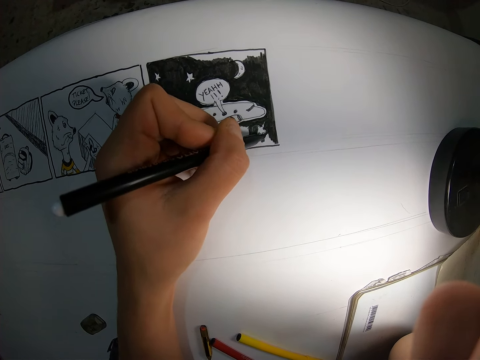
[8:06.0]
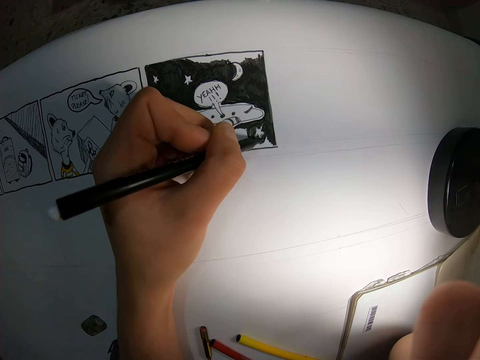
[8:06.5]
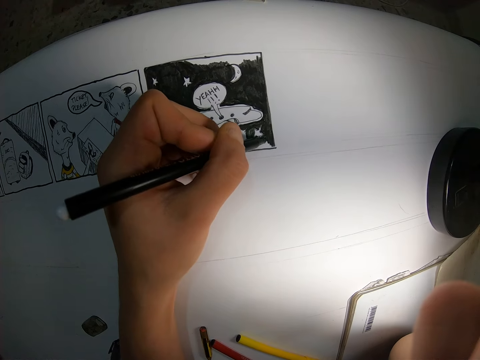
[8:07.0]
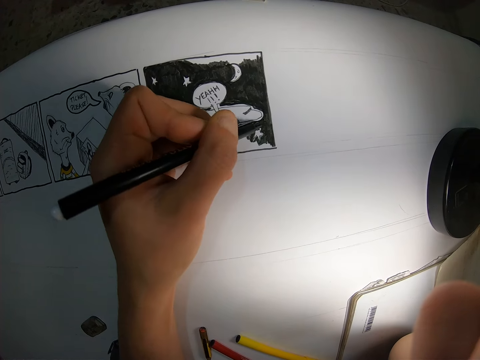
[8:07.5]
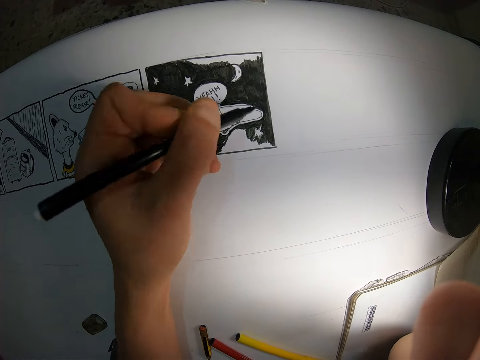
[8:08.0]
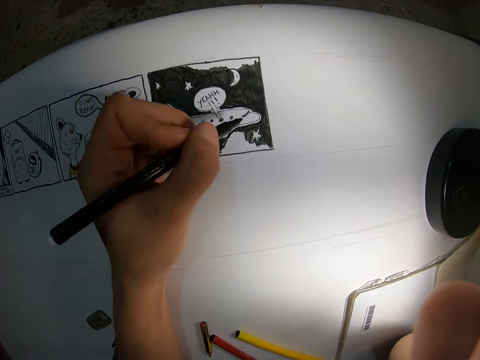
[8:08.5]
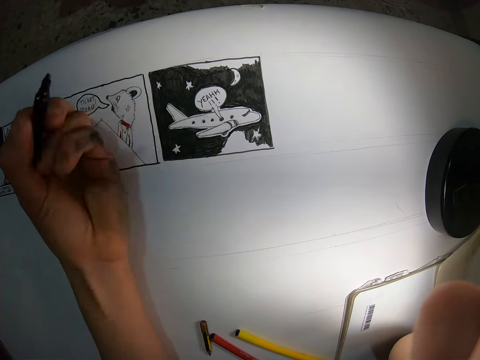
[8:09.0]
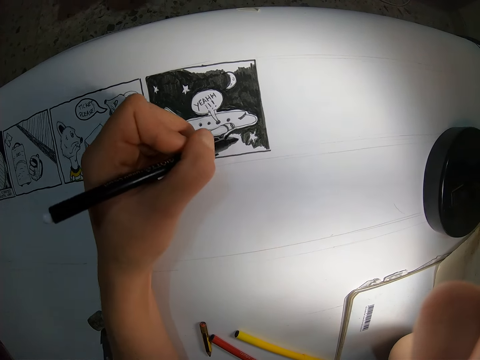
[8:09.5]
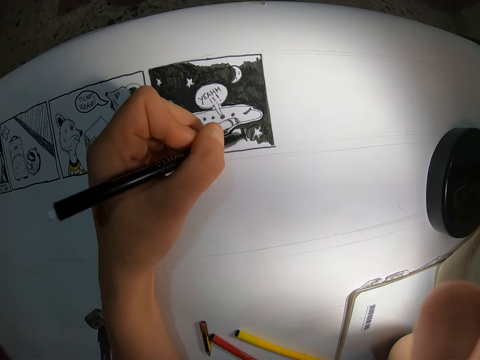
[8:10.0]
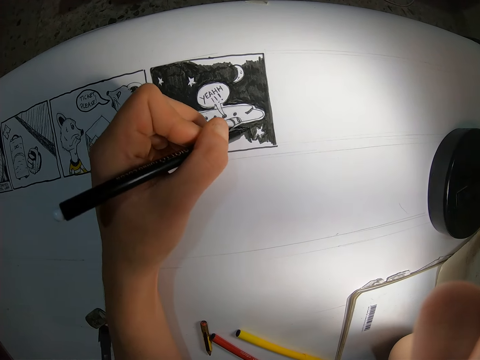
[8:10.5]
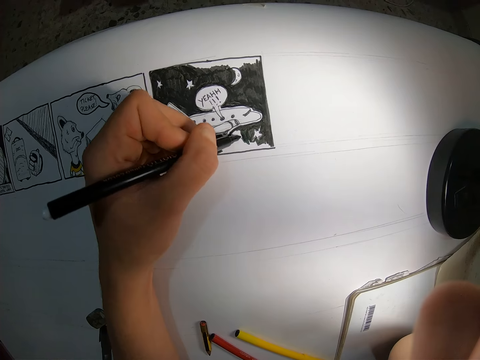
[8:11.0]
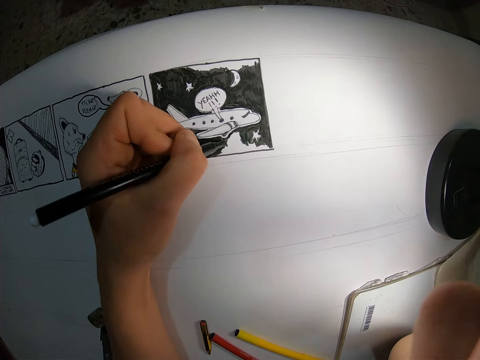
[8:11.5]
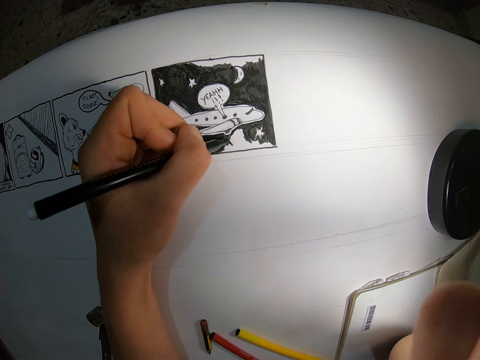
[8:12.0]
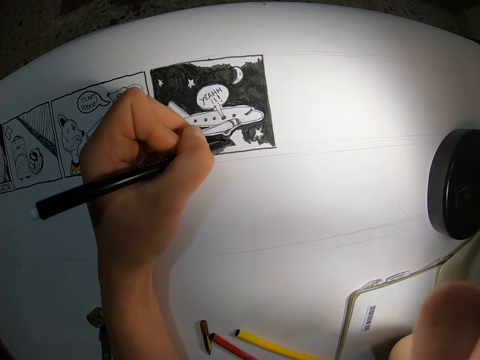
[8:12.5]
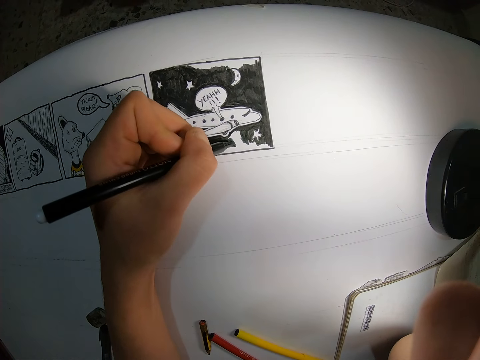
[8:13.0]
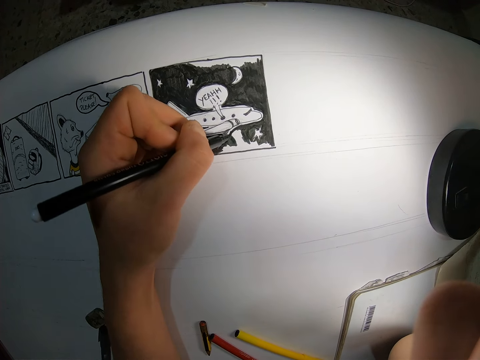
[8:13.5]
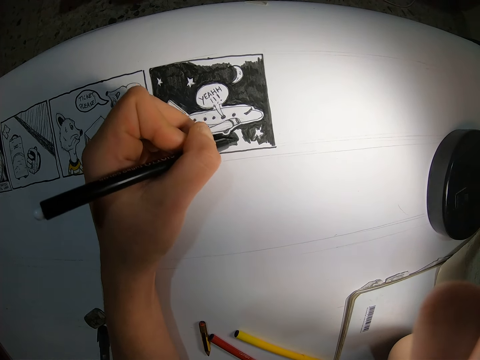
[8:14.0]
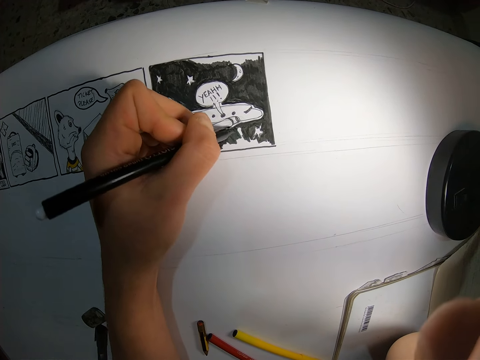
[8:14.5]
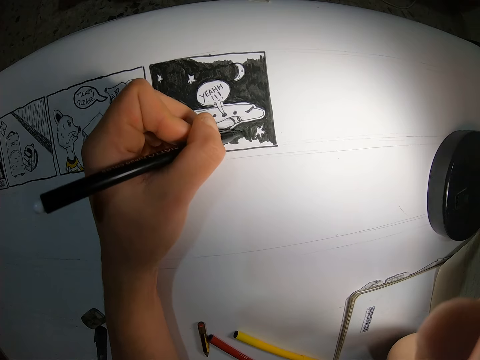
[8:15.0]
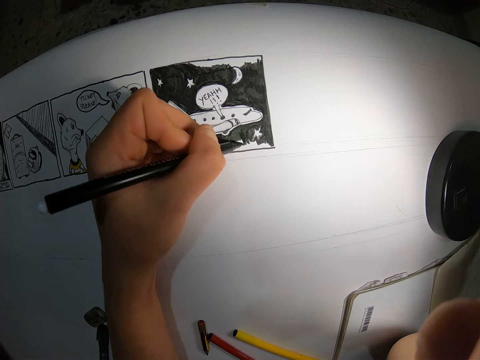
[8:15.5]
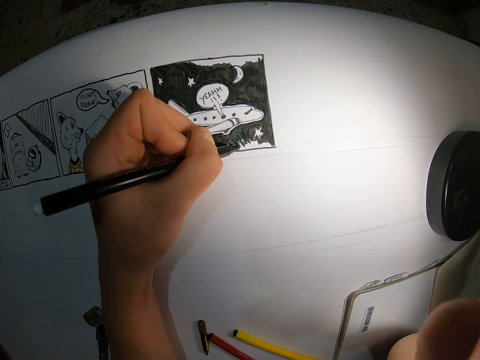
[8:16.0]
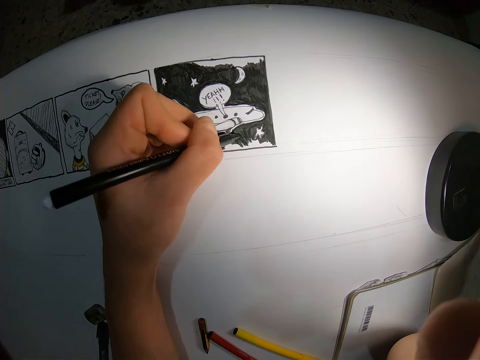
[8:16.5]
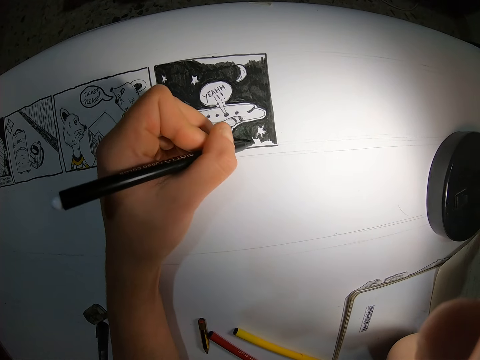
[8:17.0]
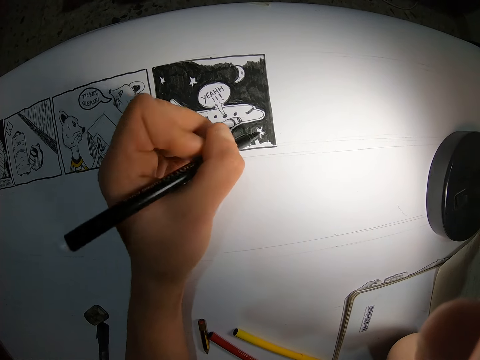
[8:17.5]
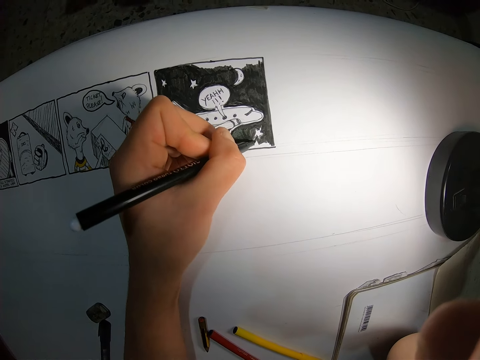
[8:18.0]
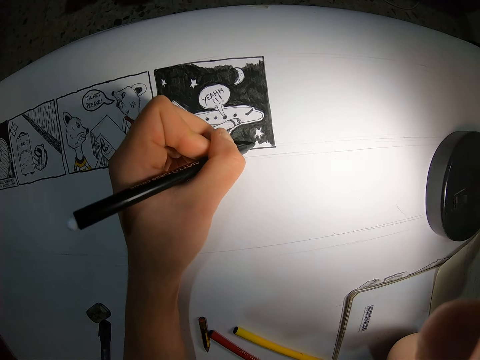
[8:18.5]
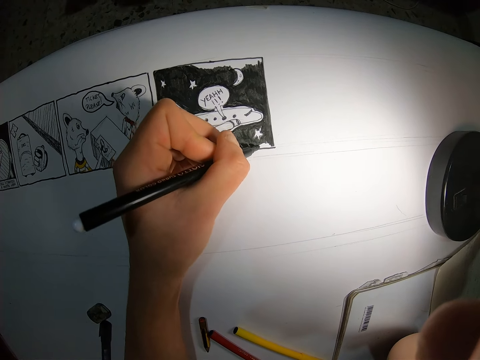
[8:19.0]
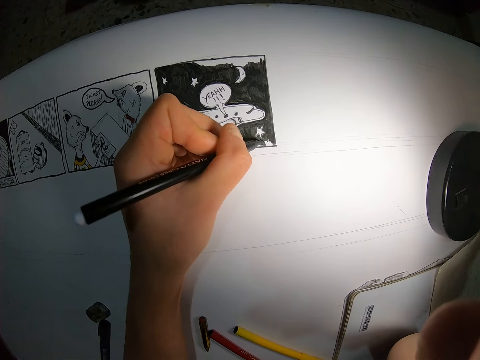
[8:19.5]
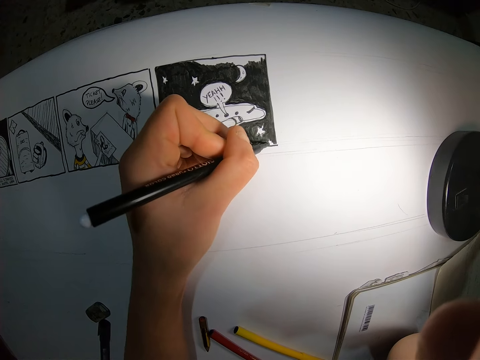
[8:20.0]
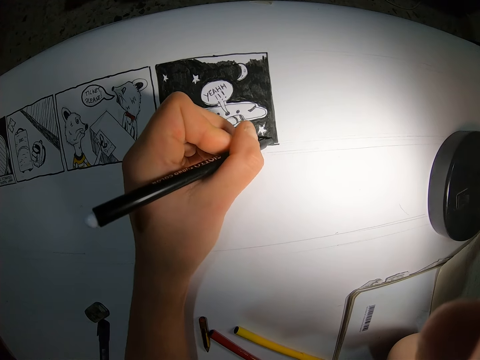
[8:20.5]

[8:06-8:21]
The camera wearer looks at the drawing. They draw on the paper.

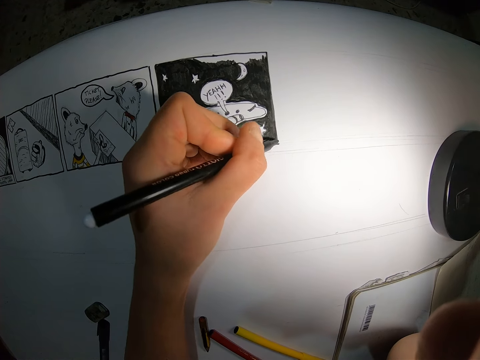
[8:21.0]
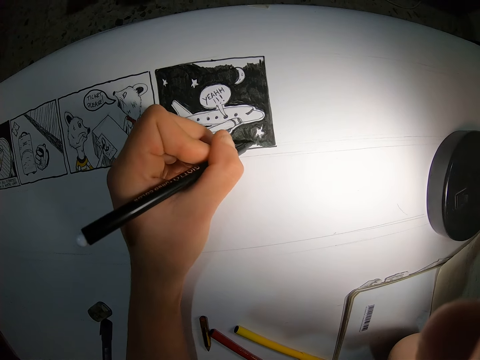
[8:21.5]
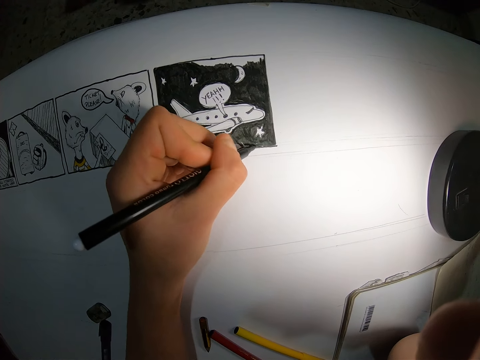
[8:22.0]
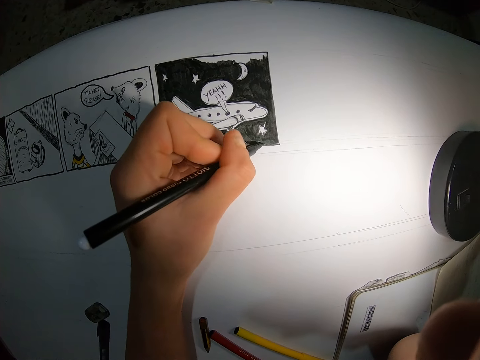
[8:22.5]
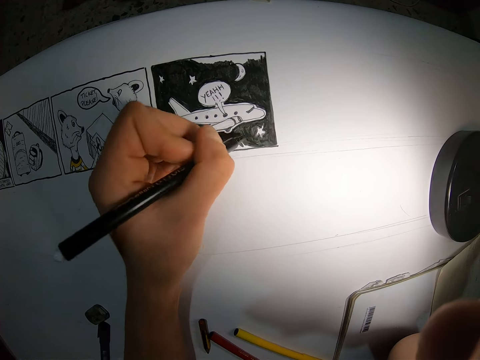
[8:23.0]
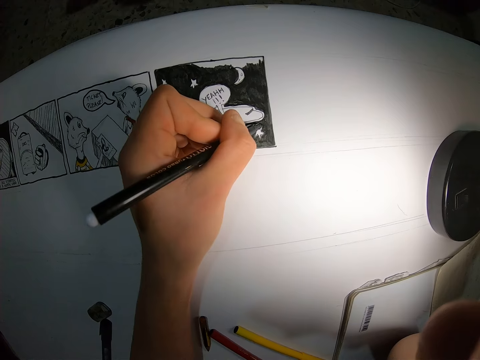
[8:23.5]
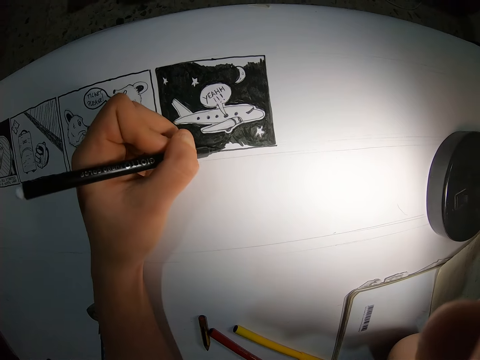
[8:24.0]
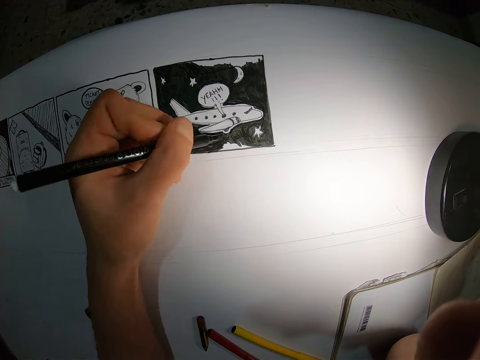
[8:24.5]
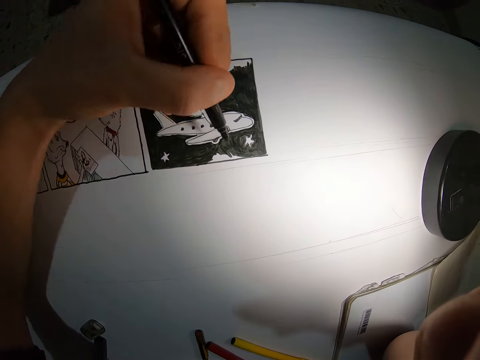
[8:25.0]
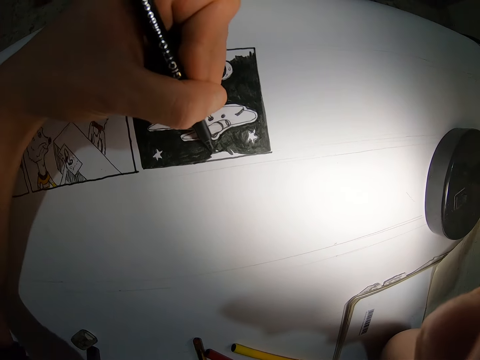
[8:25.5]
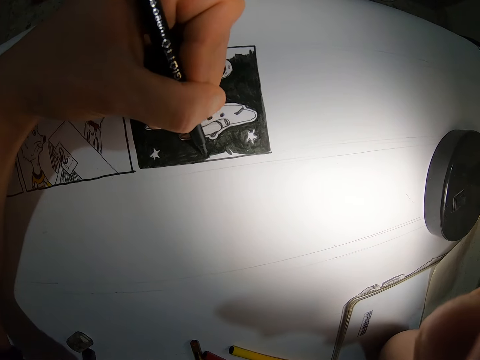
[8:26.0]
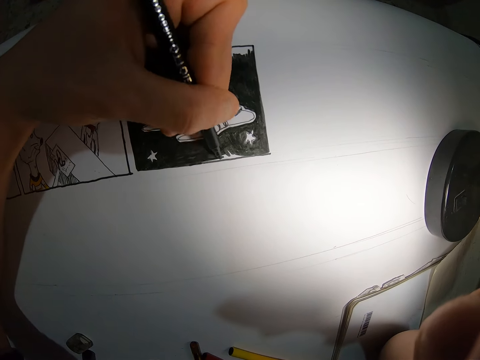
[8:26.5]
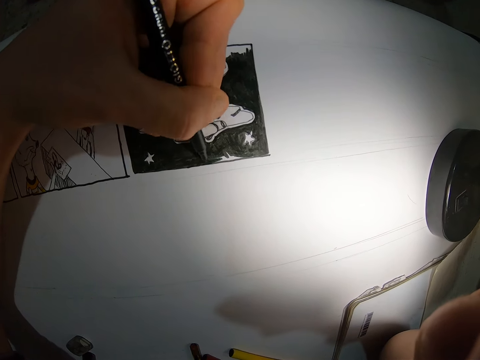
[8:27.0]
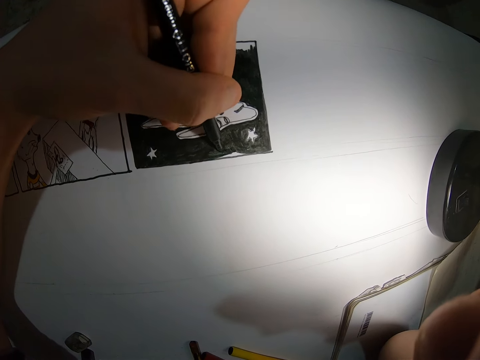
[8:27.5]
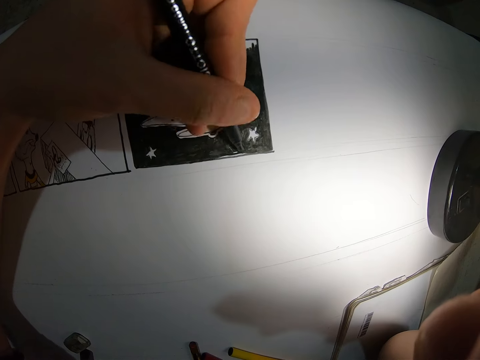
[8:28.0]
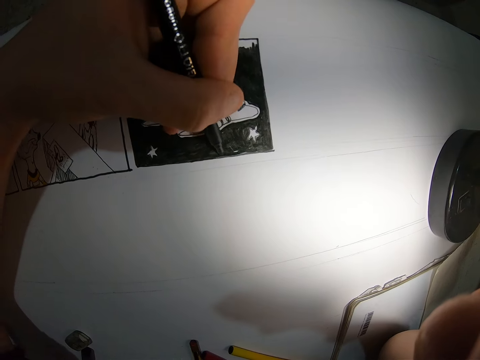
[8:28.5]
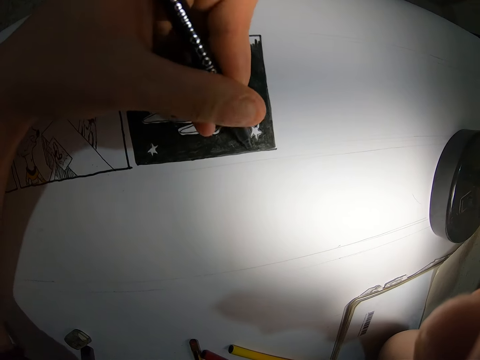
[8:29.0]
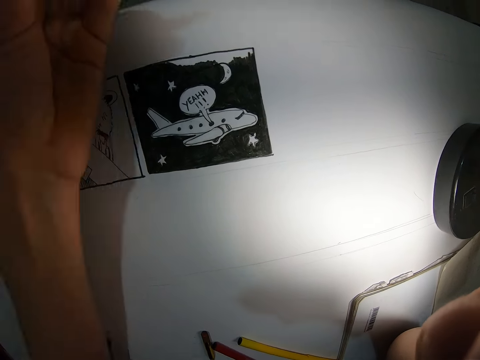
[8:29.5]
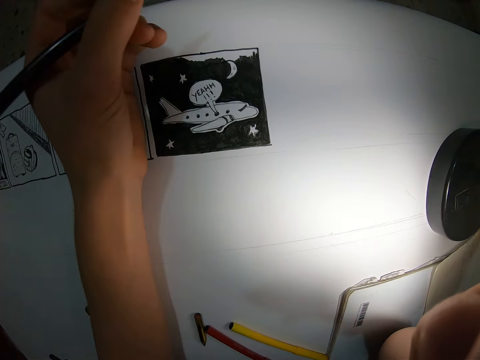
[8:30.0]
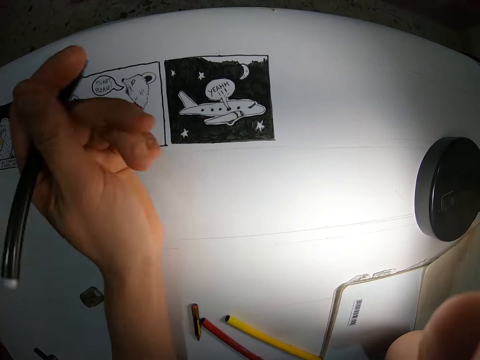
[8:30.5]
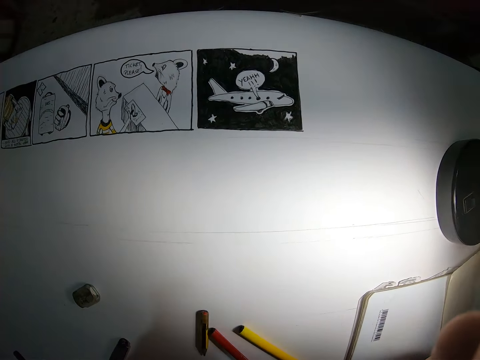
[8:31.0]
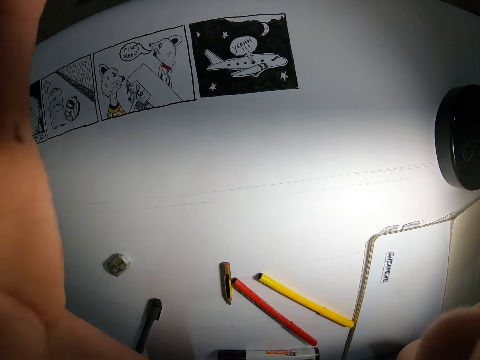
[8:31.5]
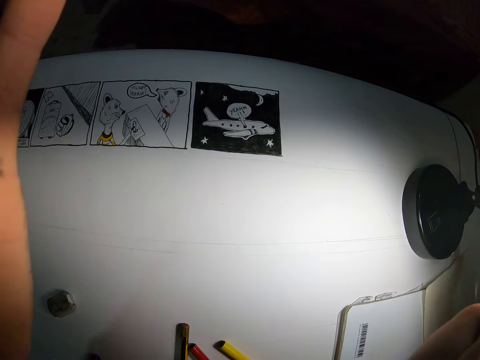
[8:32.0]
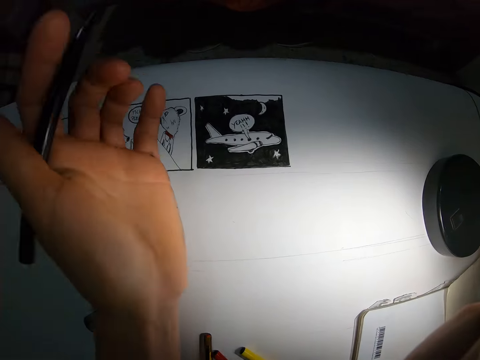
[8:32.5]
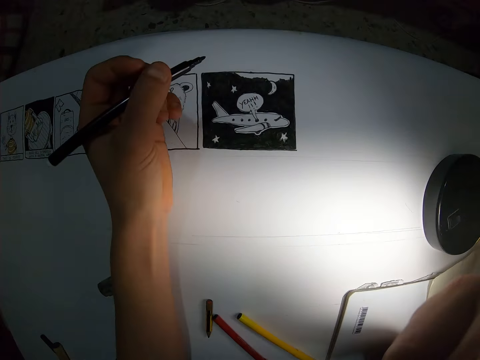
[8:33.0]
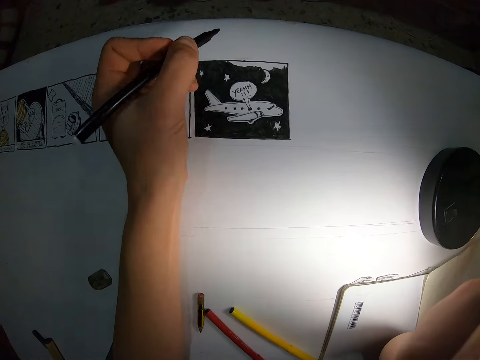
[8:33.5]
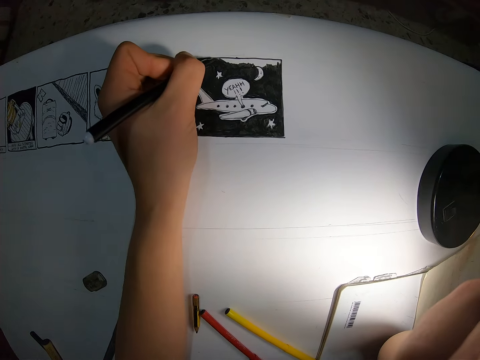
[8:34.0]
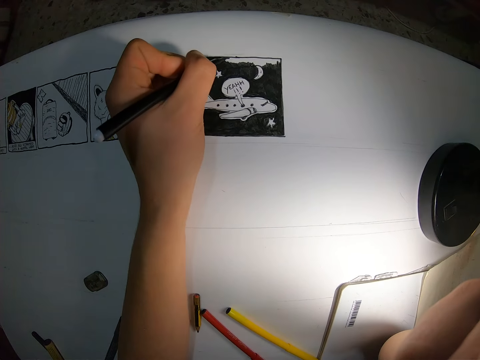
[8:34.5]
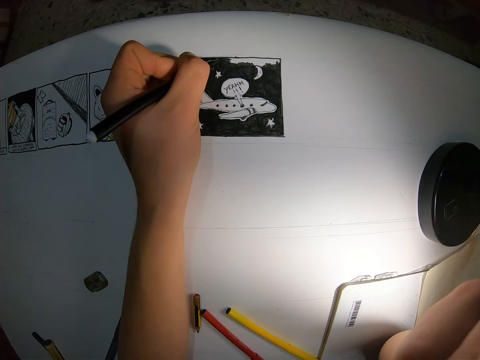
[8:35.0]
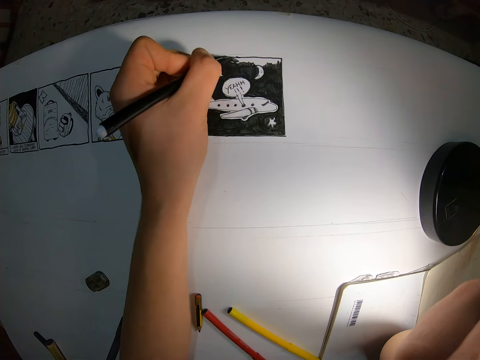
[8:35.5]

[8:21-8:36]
The camera wearer looks at the drawing. They draw on the paper.
